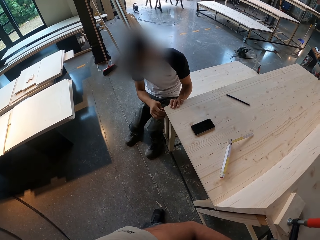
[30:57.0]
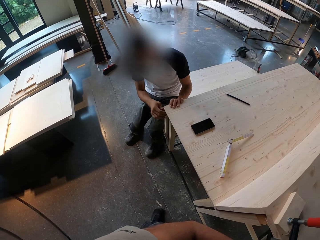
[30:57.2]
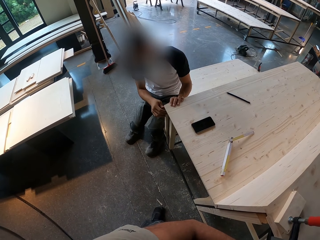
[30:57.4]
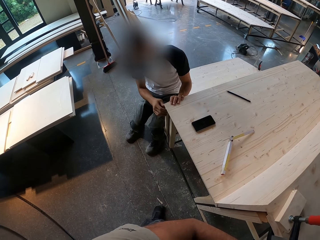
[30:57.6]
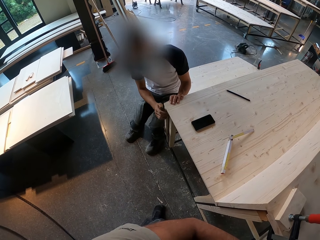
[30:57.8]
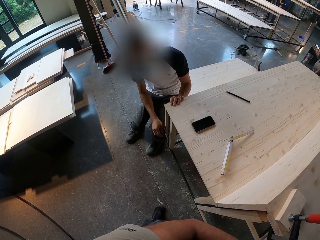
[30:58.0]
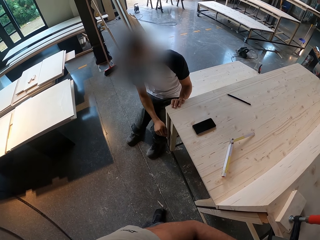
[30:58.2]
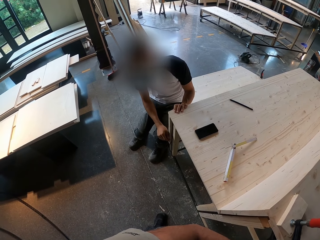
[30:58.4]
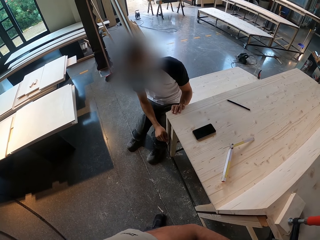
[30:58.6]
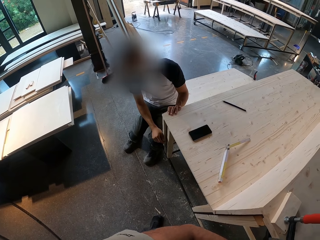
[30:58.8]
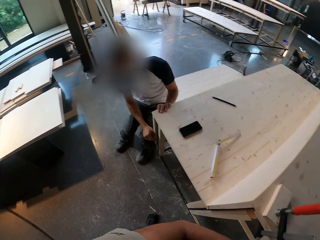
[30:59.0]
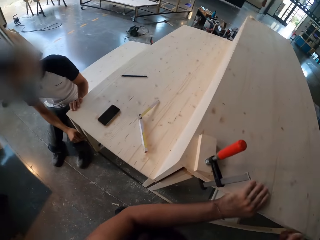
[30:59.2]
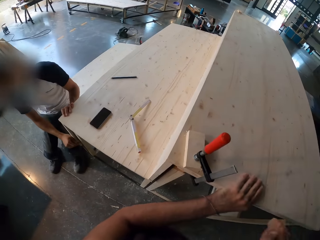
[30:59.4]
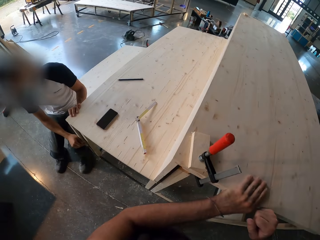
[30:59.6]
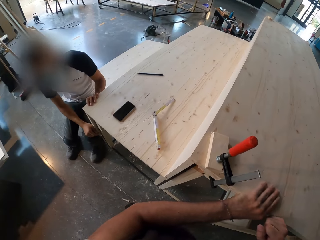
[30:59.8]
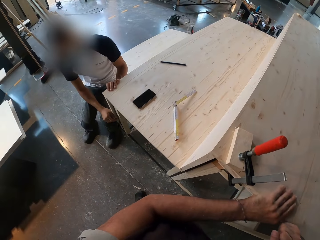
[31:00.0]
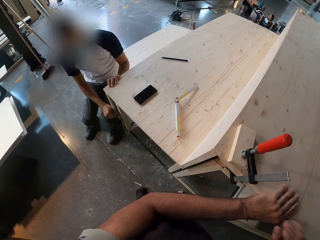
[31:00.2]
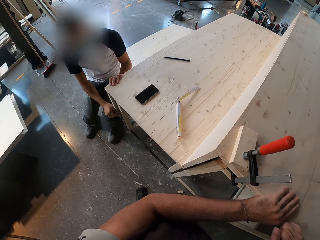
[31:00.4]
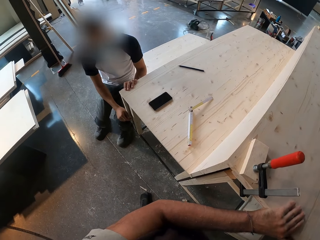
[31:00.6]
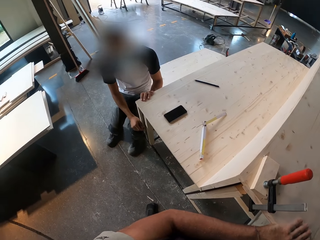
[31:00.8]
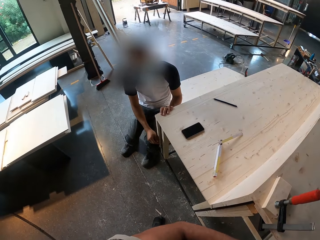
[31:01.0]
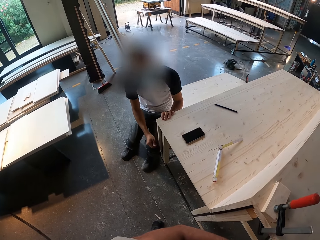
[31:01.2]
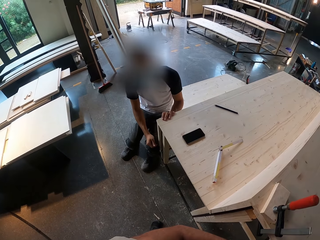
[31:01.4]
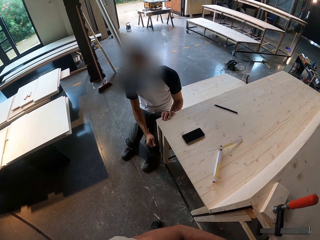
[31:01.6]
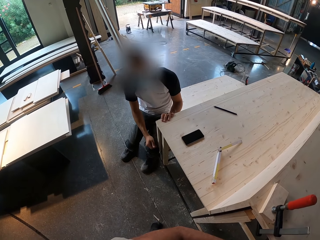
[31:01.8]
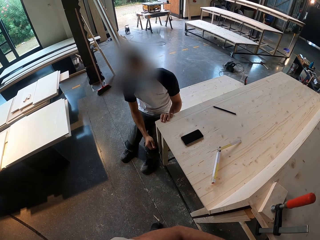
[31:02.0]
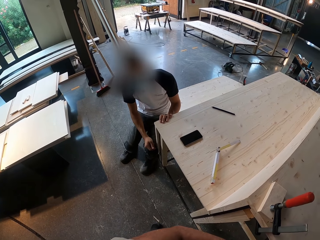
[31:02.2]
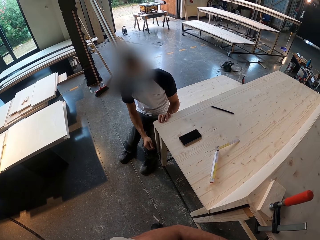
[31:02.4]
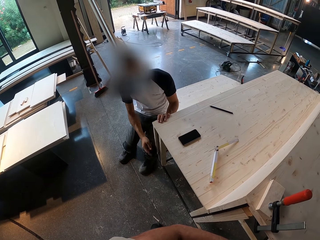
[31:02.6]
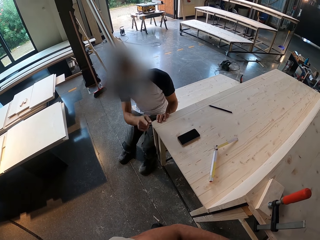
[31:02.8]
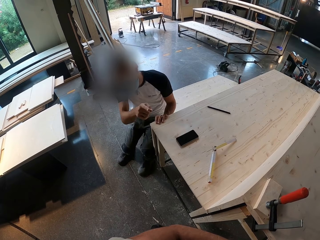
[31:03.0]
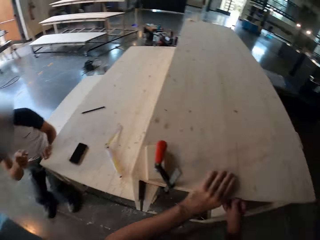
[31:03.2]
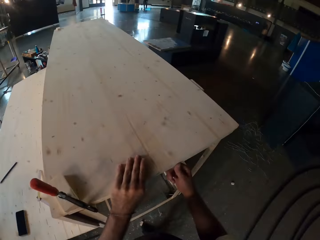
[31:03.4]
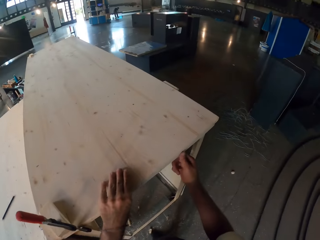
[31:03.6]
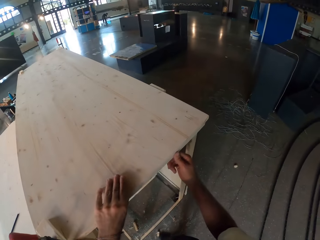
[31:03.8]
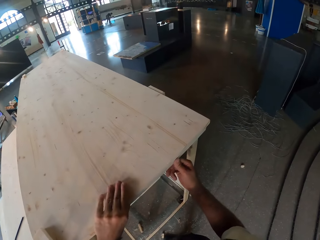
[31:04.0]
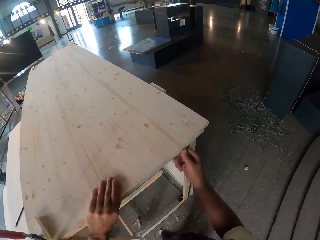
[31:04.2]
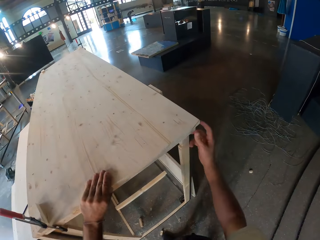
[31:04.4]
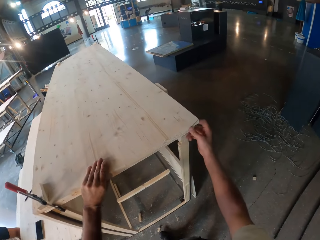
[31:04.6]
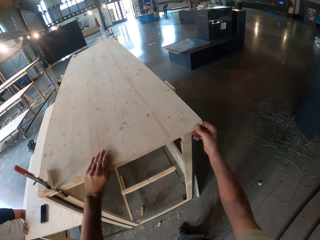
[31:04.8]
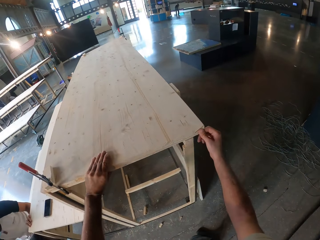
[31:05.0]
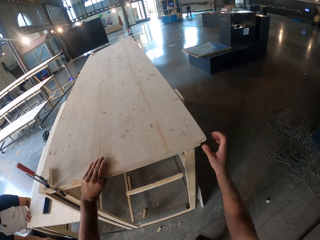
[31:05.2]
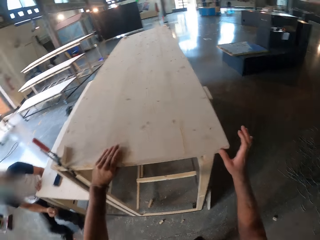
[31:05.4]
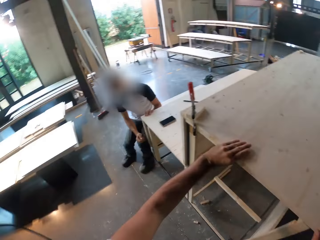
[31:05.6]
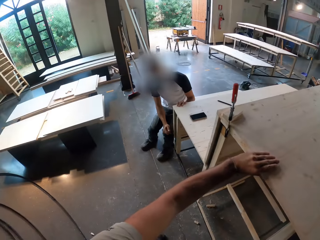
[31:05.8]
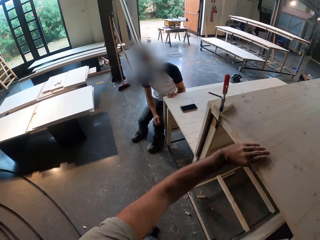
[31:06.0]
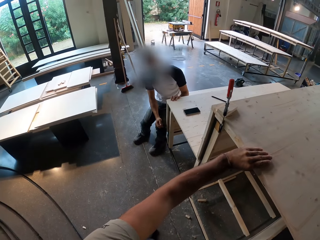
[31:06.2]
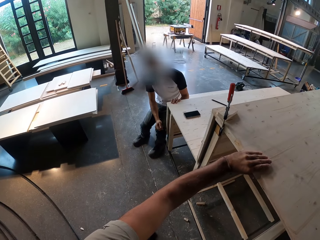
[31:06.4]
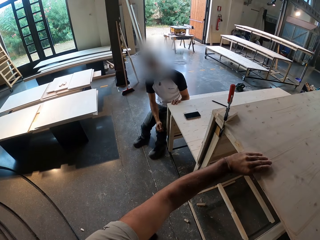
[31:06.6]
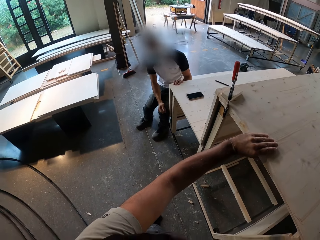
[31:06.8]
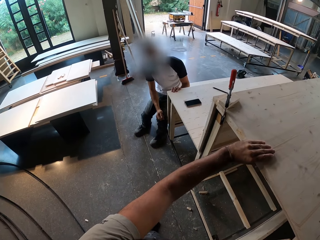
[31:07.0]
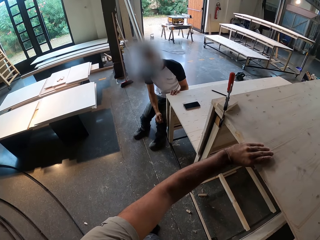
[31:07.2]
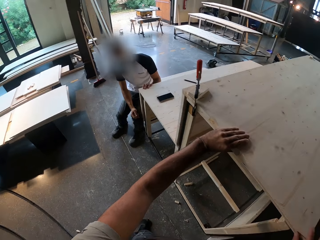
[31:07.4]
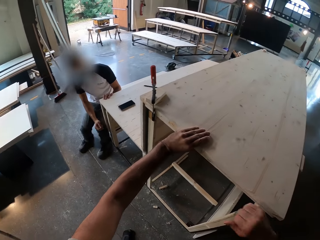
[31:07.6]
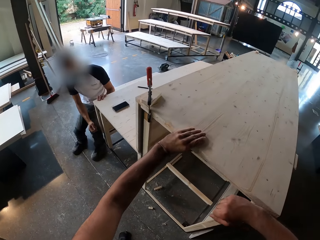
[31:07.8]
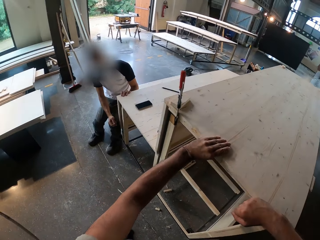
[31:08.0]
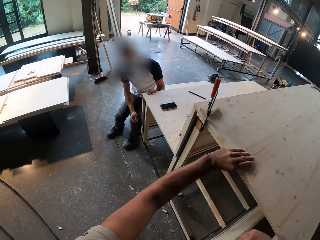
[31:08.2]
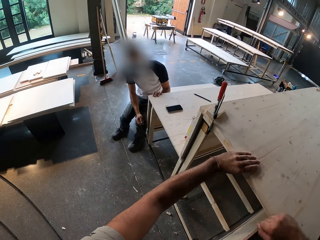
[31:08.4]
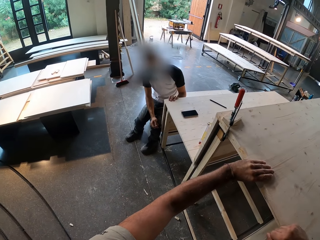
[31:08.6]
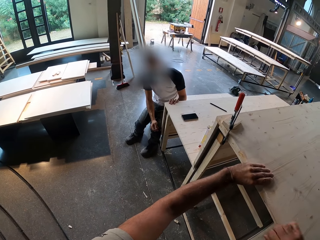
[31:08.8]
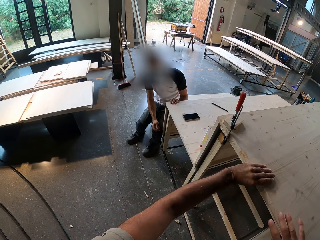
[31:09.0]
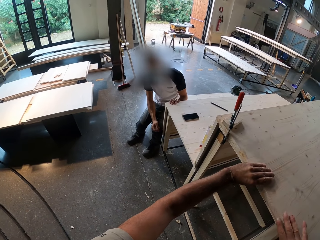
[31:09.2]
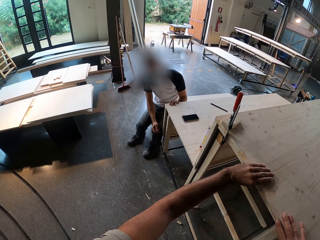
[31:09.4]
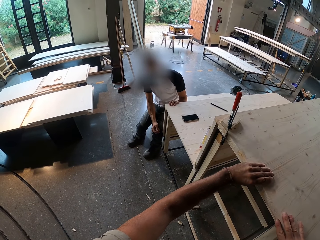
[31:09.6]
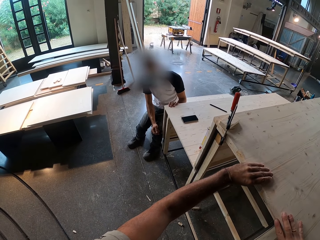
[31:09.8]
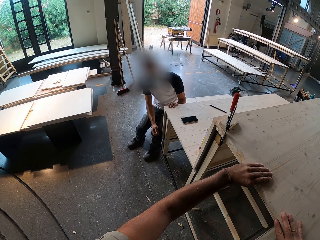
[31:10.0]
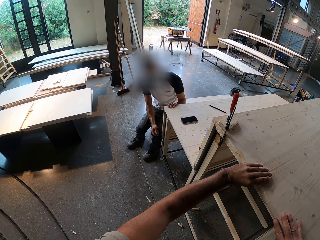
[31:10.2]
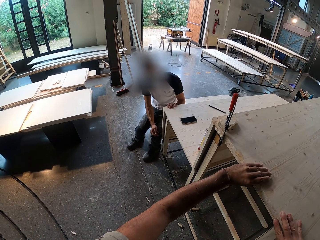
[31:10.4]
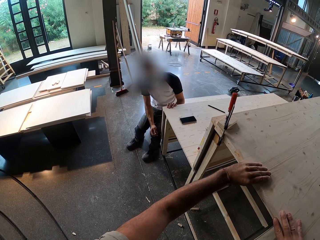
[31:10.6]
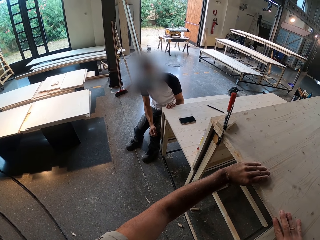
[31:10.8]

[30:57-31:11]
The camera wearer hits the wood frame.

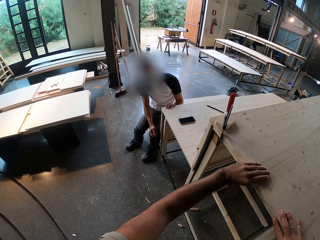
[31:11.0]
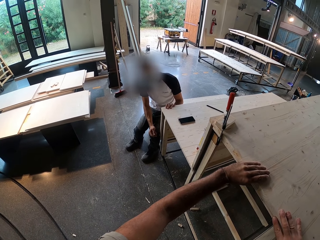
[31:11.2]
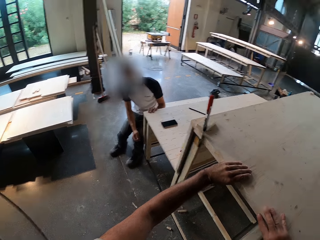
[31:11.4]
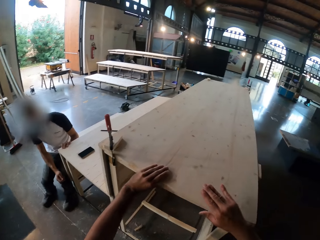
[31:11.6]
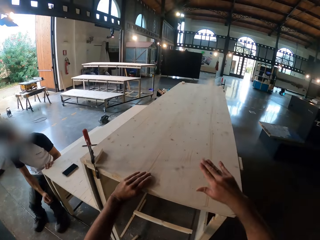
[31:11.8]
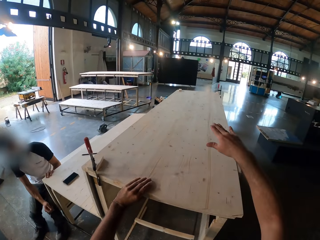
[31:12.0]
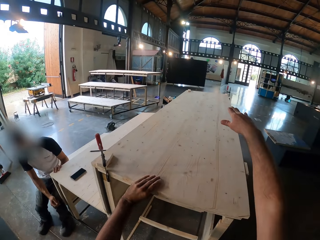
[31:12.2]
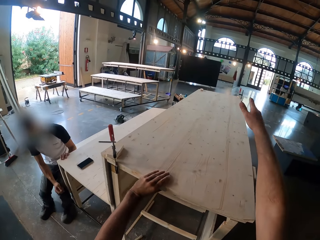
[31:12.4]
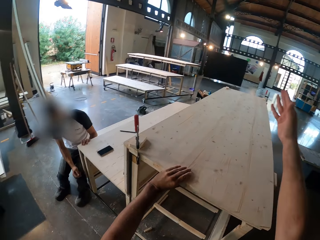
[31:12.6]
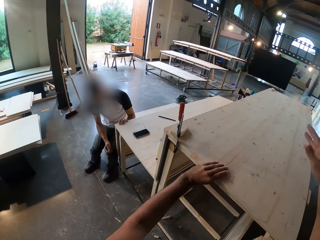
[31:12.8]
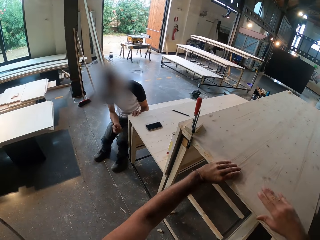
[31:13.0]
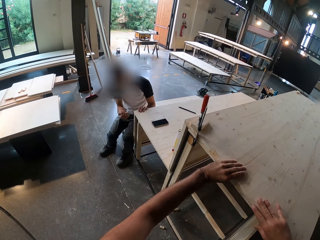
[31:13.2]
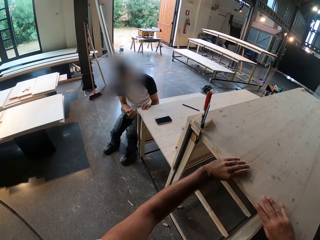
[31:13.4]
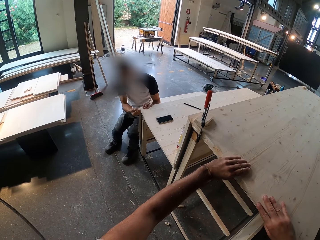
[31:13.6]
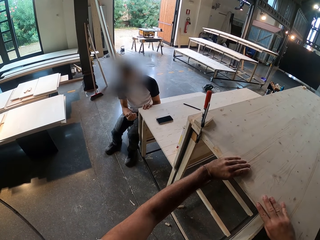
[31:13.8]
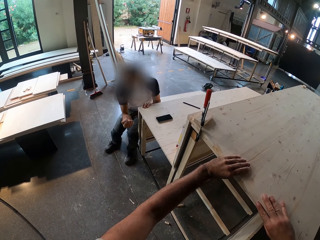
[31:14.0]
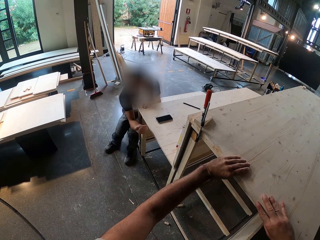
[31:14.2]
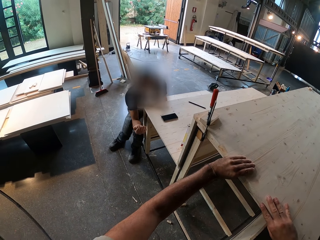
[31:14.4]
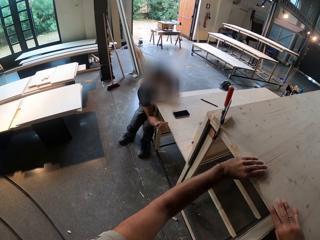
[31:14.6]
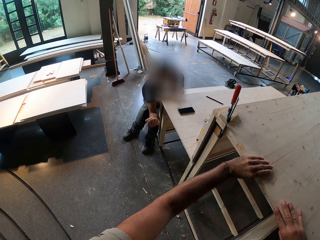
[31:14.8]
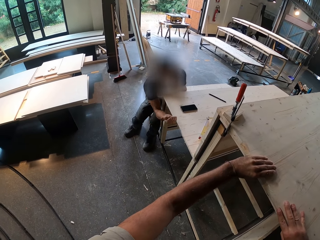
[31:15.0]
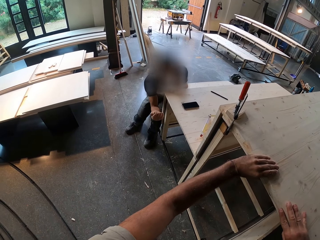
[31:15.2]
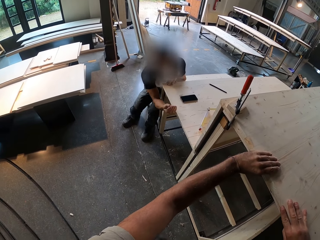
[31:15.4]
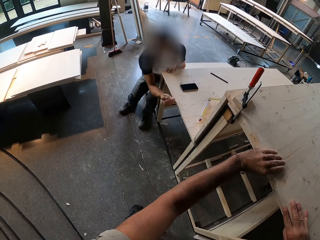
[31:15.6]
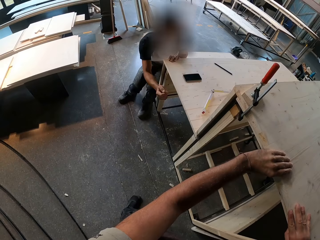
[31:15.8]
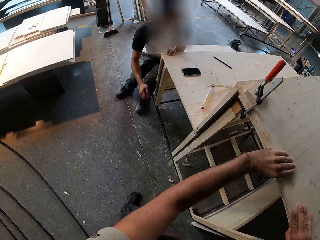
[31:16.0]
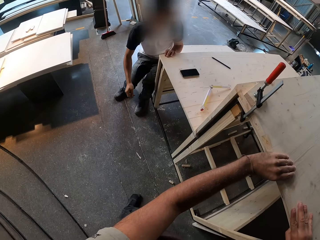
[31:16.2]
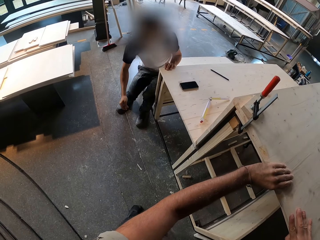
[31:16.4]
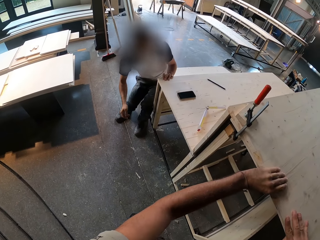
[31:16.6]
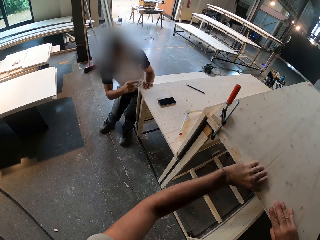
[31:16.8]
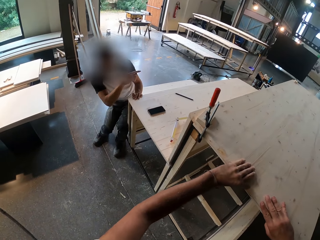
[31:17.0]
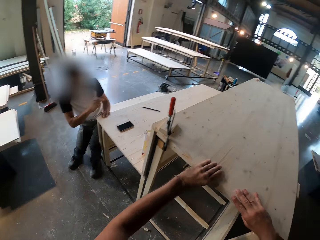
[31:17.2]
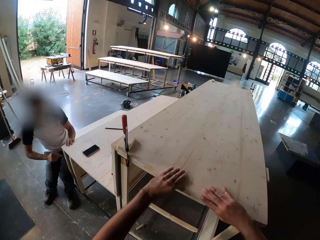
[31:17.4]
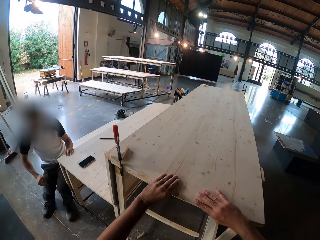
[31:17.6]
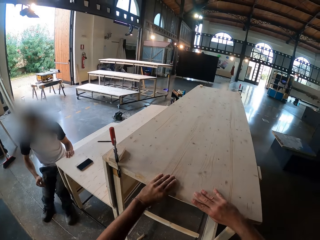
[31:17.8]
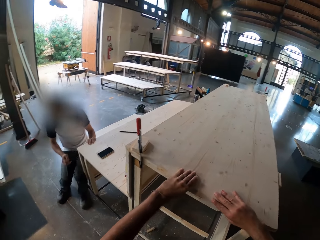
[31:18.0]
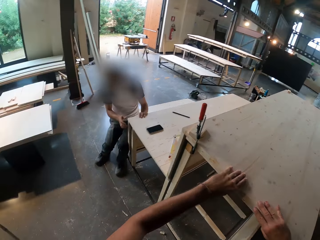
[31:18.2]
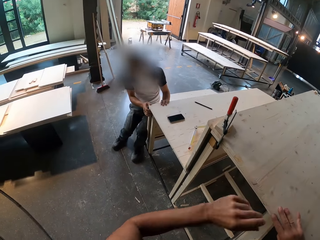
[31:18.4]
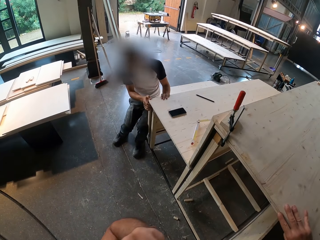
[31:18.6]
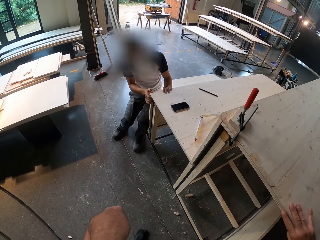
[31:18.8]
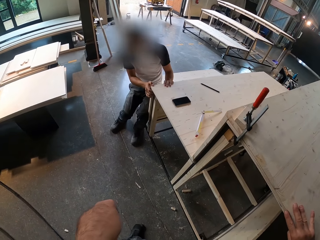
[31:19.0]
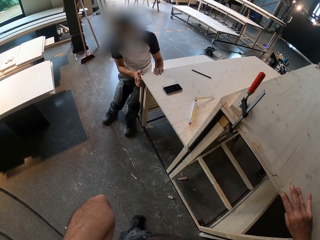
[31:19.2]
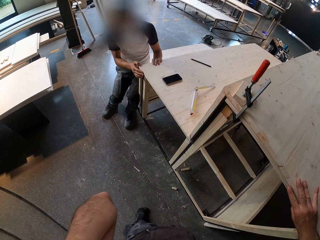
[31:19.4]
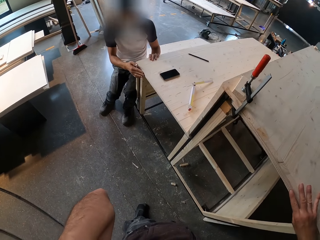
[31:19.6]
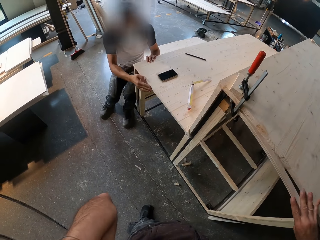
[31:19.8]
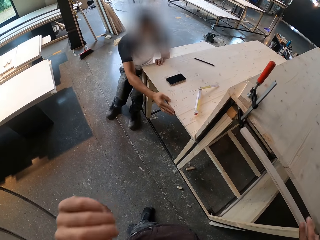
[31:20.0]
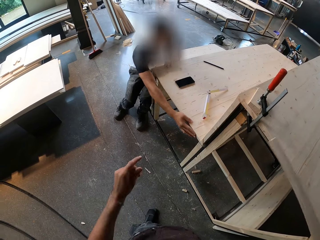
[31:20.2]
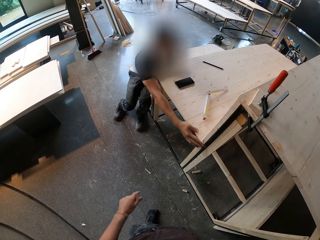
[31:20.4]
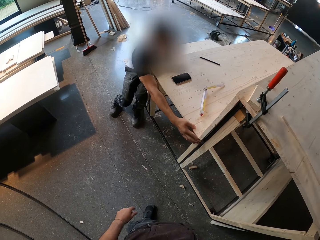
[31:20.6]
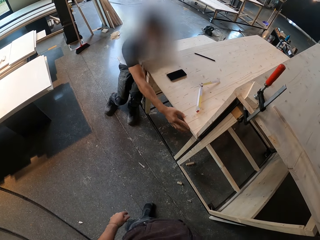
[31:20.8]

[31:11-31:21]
The camera wearer stretches the hand and touches the wood frame. A man hits the wooden step with his right hand. The camera wearer adjusts the camera. He removes the piece of wood from the wooden step with his right hand. He places the piece of wood on the wooden step with his right hand.
